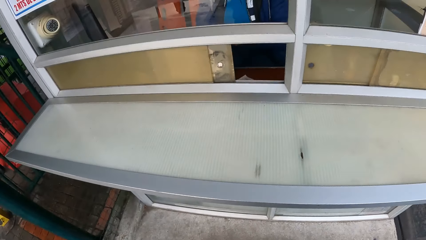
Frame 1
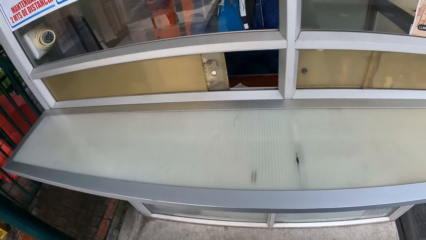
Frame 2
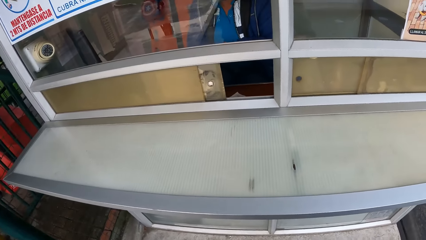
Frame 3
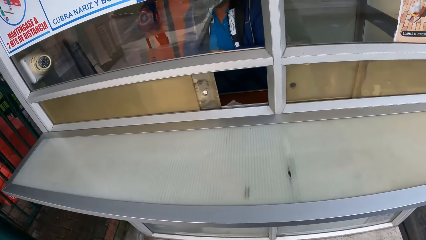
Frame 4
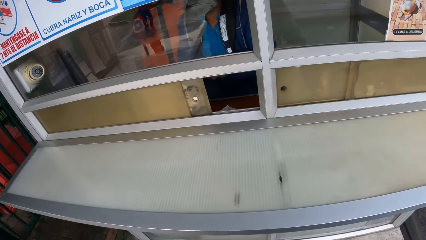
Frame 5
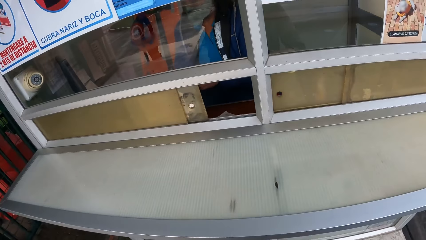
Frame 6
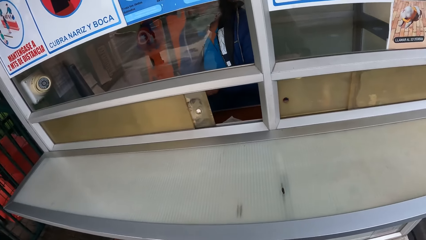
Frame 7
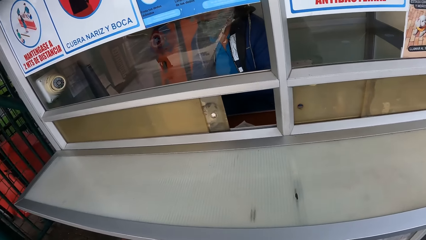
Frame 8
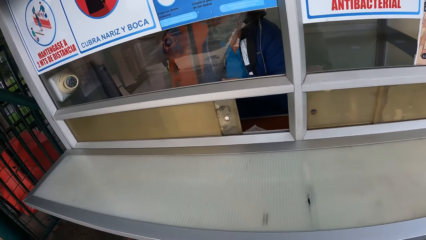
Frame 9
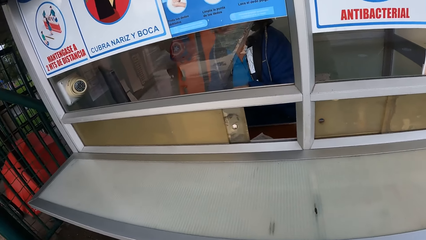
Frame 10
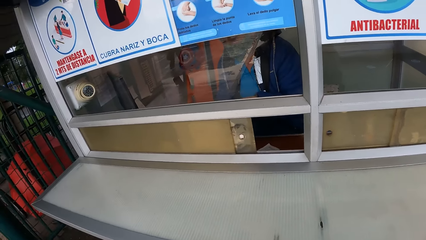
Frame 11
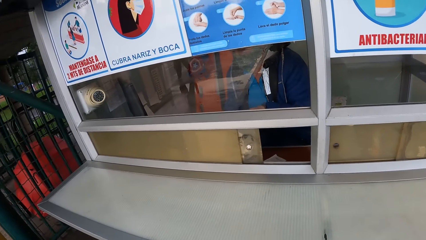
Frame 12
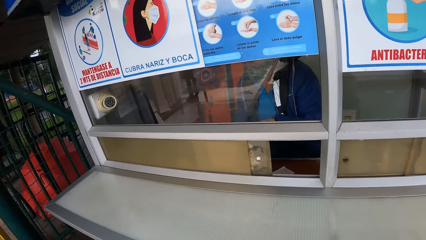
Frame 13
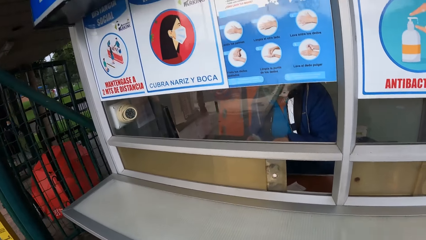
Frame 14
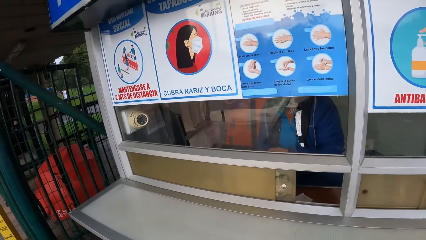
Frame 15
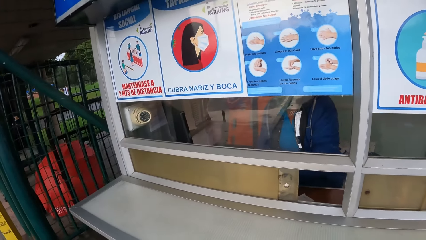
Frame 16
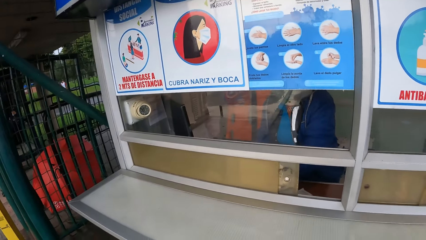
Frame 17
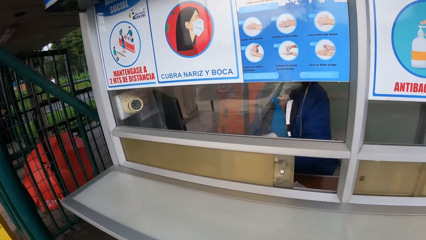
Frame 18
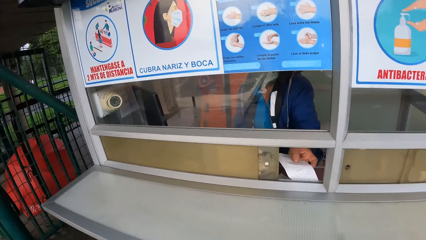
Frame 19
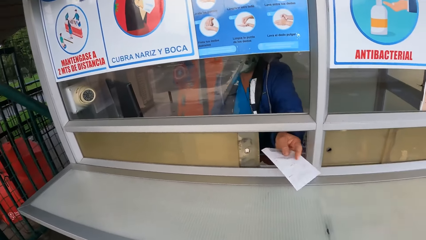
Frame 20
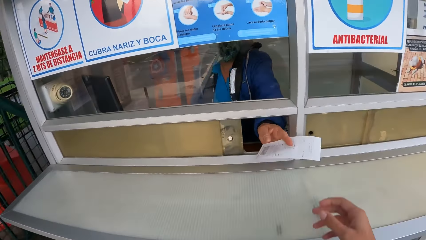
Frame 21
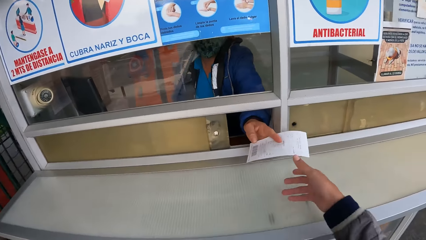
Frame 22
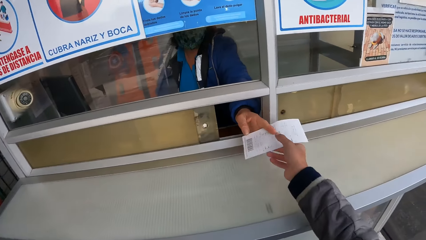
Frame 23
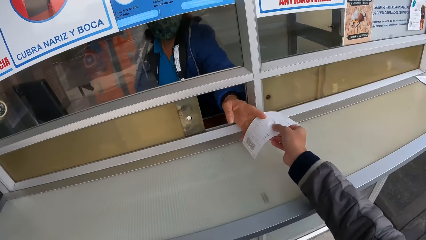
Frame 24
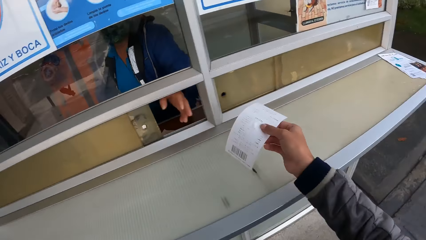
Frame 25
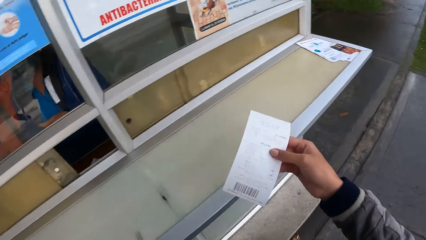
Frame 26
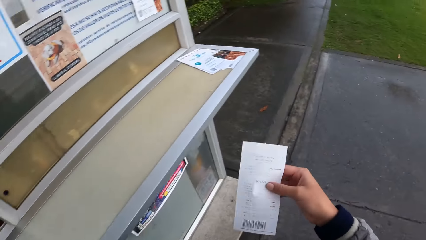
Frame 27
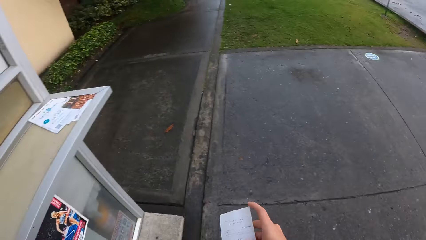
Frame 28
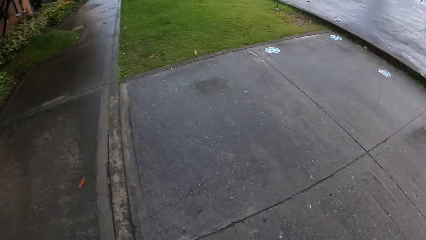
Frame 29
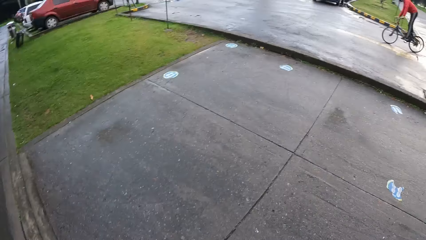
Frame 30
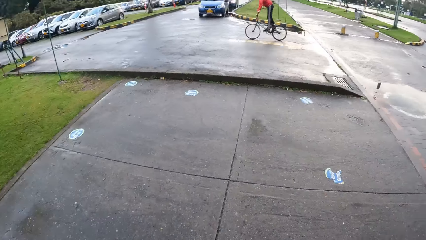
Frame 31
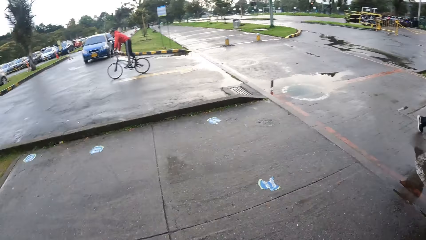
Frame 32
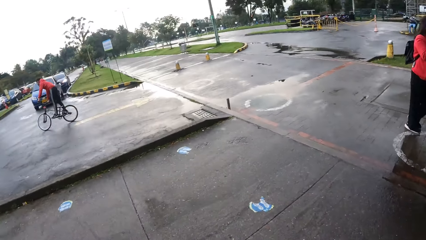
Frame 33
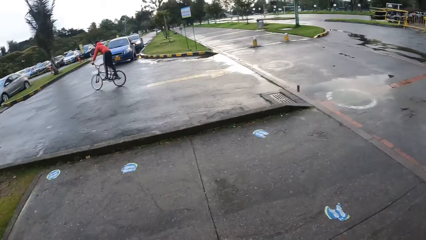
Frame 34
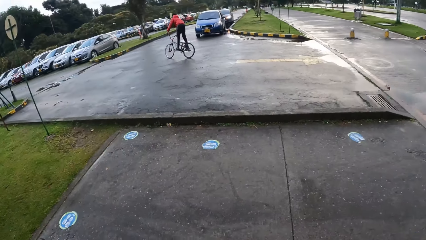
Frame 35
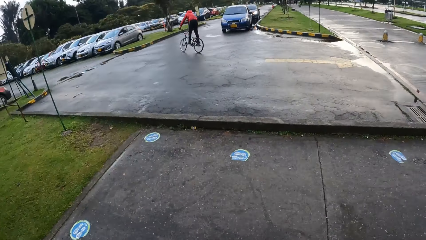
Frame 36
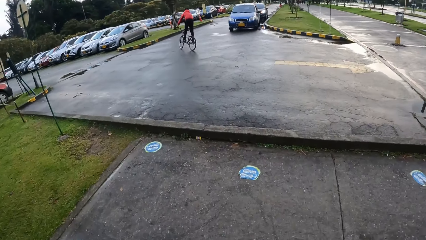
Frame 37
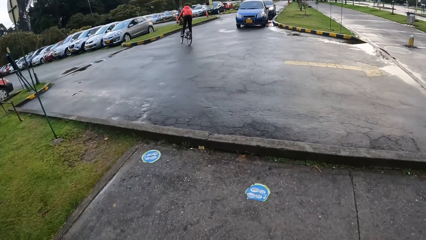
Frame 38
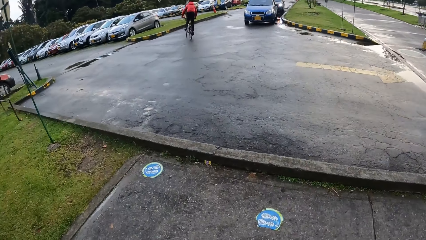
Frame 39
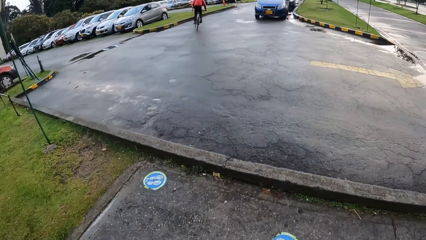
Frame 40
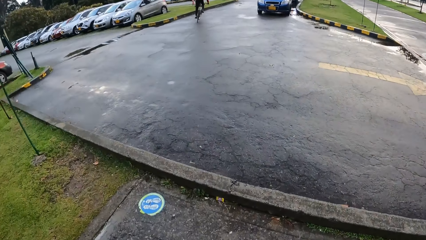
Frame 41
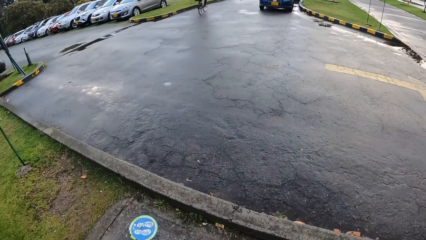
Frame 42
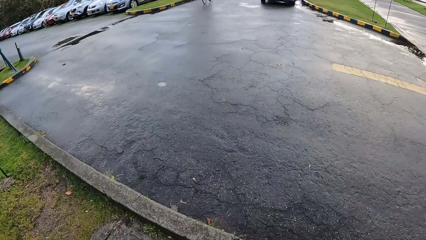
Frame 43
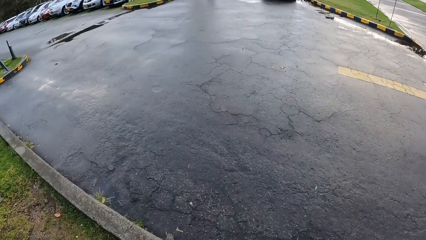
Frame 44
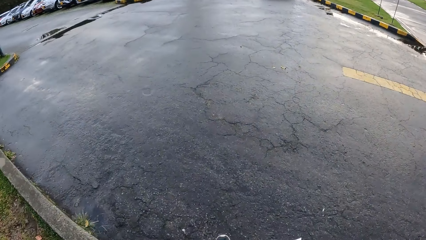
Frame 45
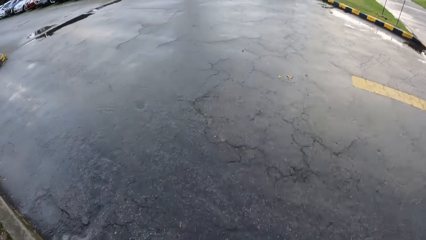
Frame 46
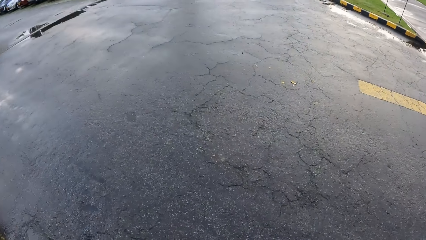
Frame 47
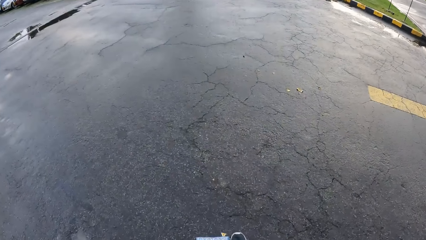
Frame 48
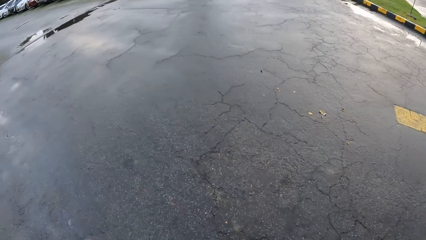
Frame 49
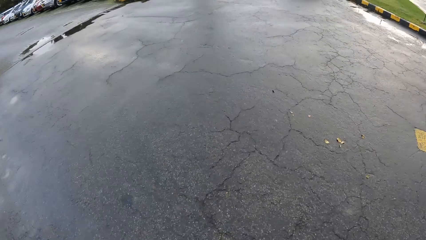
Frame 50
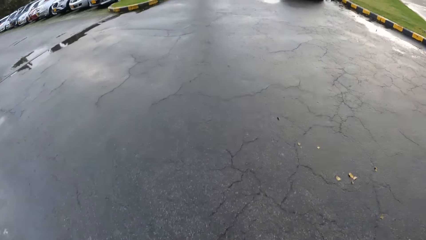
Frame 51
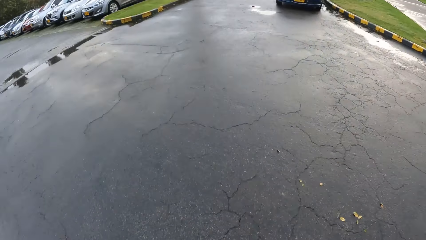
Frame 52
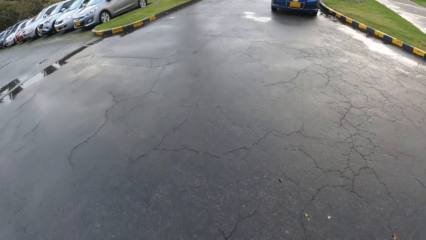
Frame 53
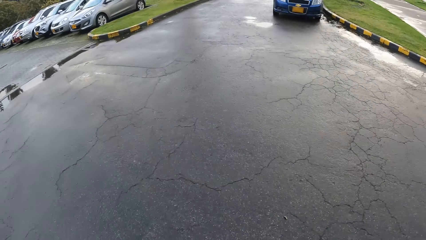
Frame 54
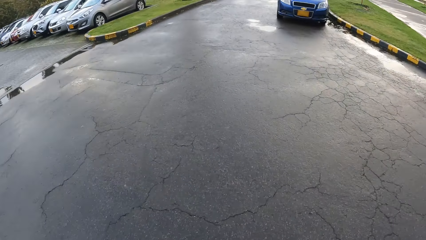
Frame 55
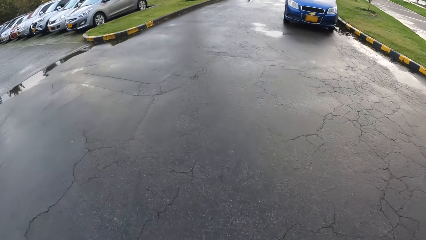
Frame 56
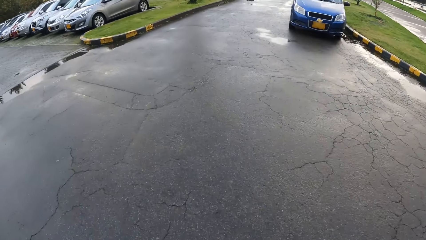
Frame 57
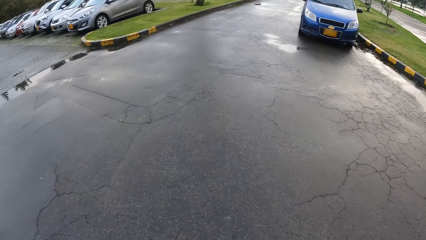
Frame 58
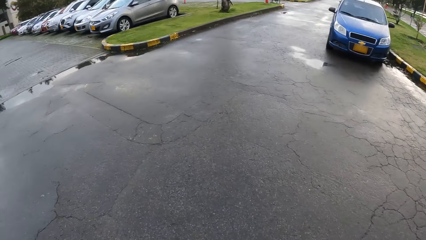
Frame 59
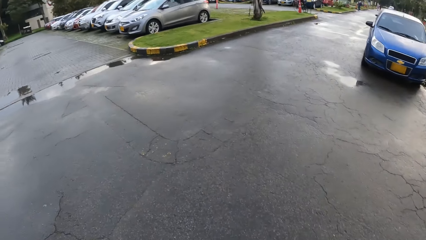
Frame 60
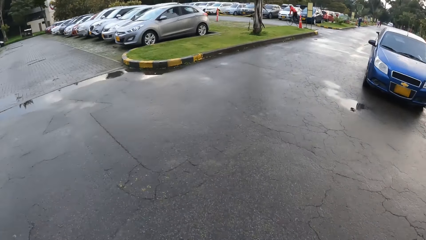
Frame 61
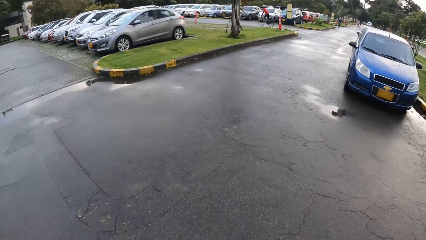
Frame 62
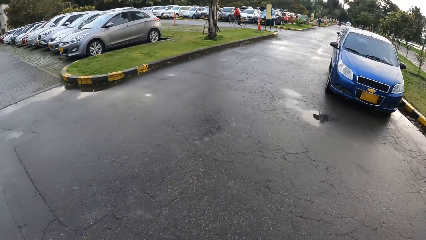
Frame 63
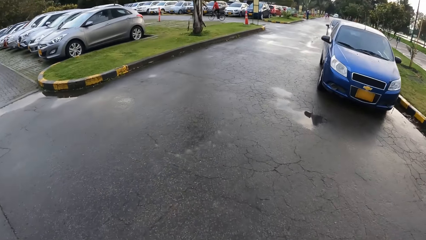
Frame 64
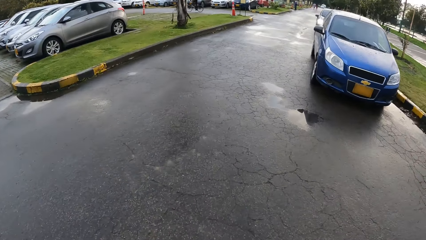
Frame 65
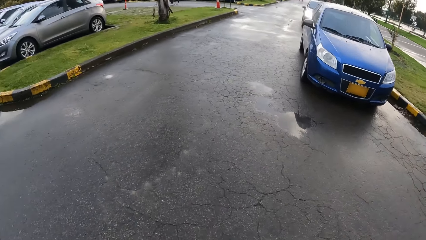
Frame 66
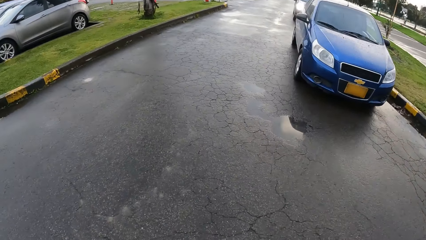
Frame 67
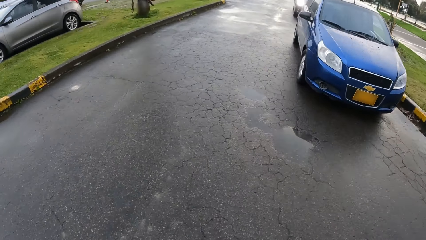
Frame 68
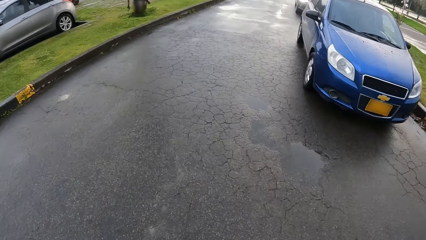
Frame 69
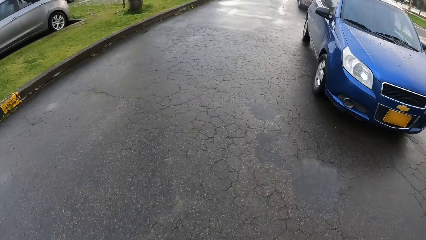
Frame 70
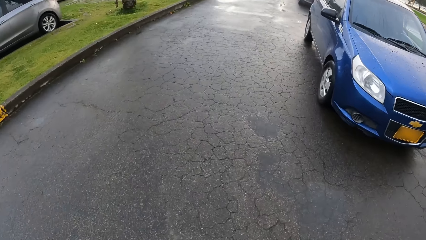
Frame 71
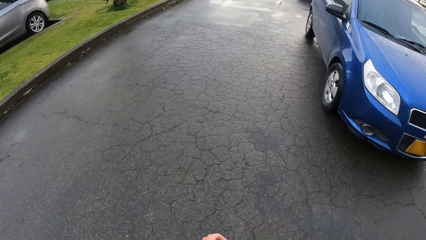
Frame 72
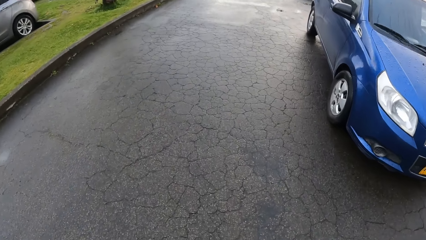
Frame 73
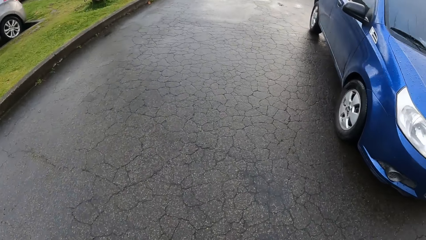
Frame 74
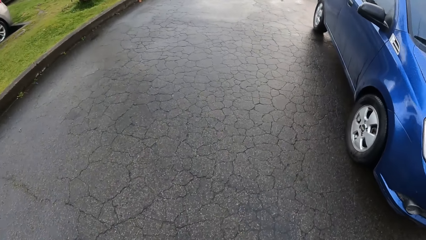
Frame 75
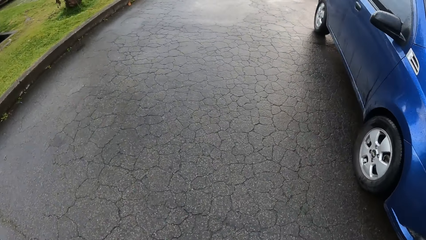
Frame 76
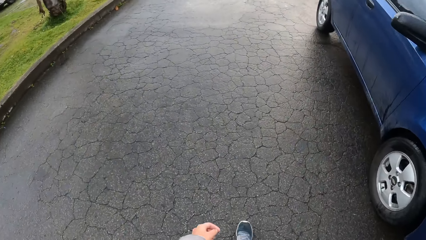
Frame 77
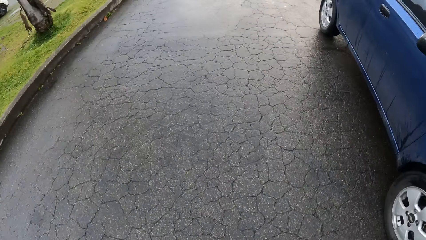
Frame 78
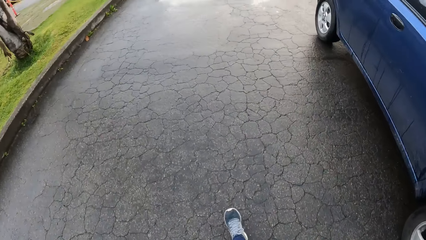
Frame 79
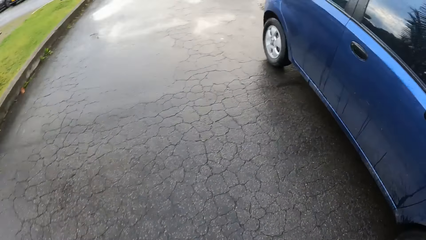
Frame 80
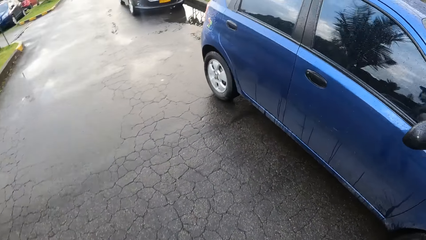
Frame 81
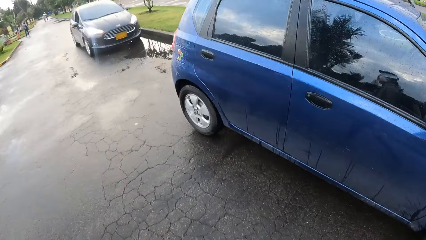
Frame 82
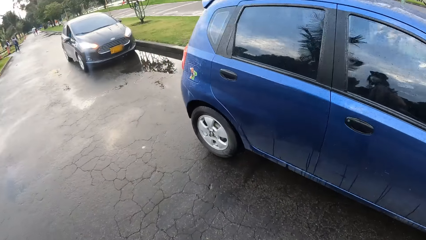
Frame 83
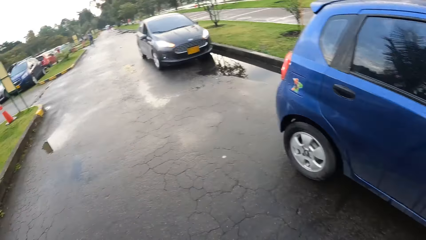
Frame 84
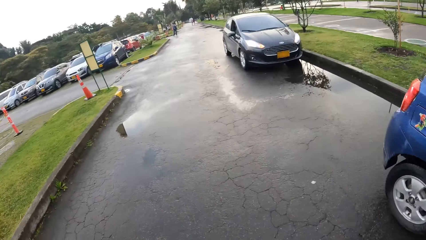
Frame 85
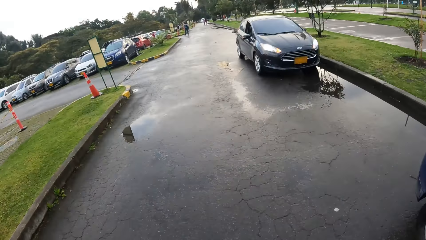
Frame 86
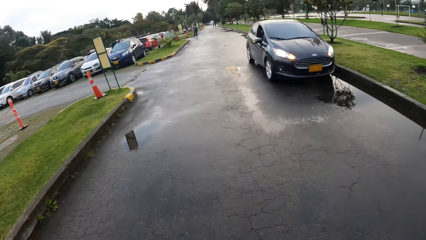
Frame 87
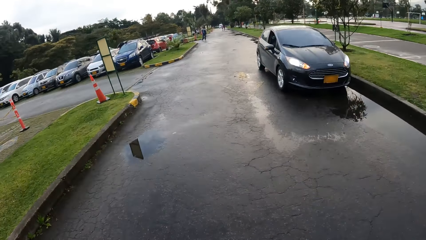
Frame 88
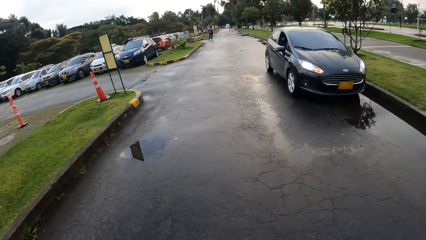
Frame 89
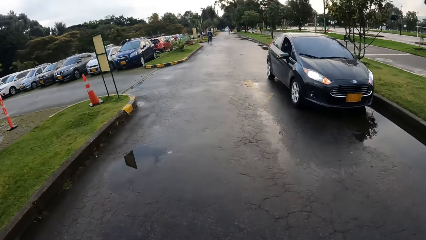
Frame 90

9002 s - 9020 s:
The camera wearer collects the receipt from the attendant with her right hand. She walks towards the car. She looks around.
